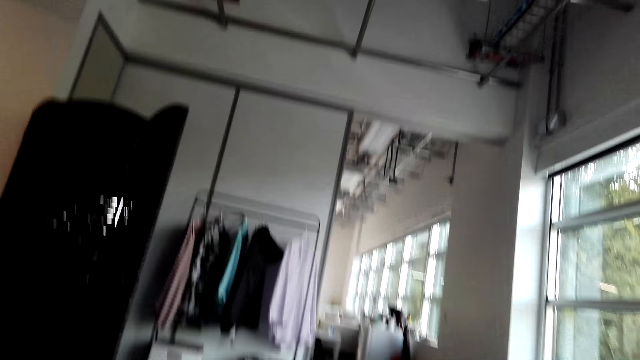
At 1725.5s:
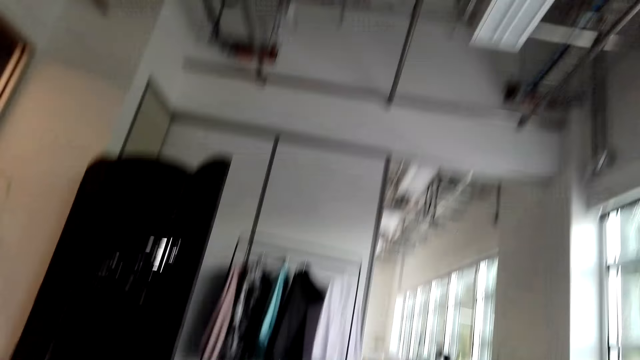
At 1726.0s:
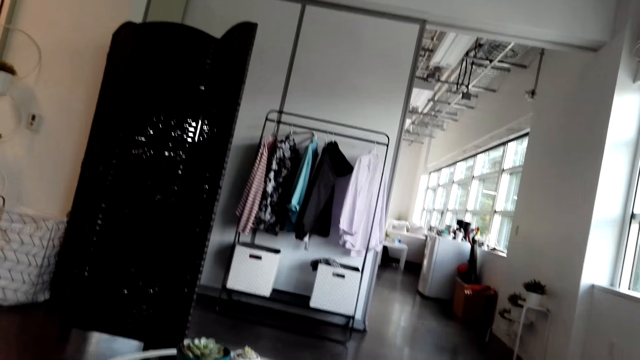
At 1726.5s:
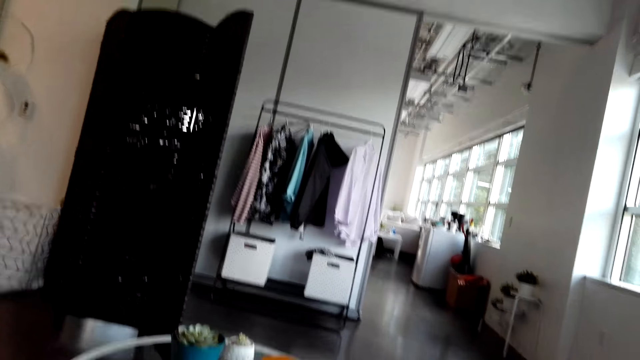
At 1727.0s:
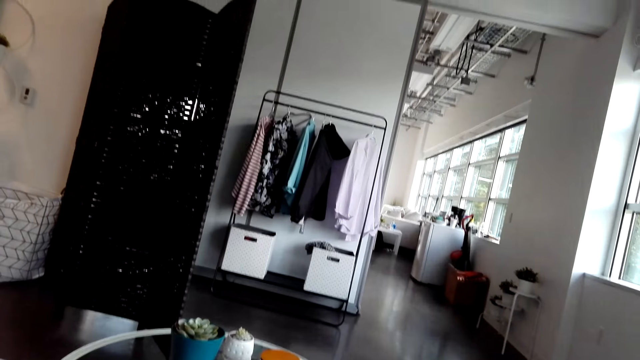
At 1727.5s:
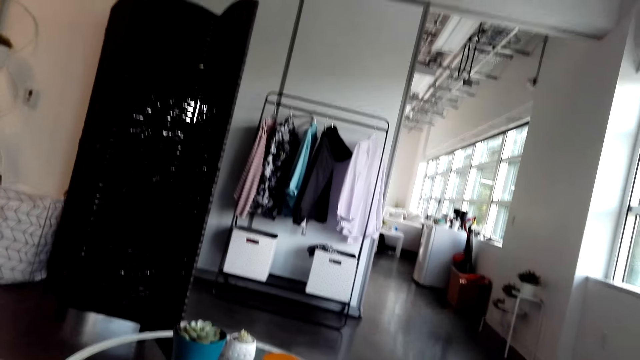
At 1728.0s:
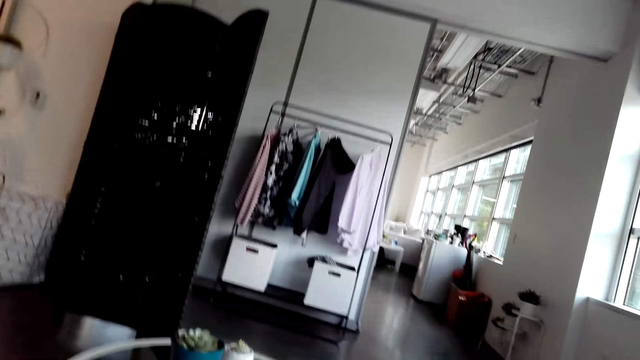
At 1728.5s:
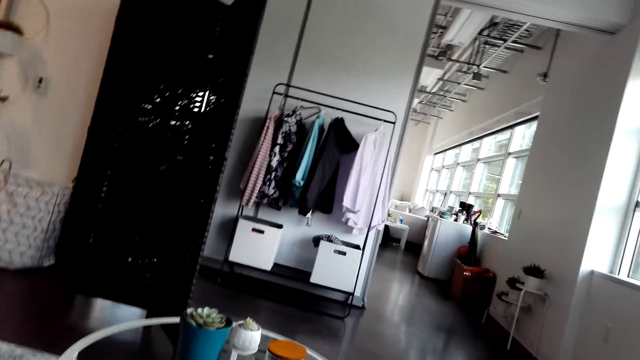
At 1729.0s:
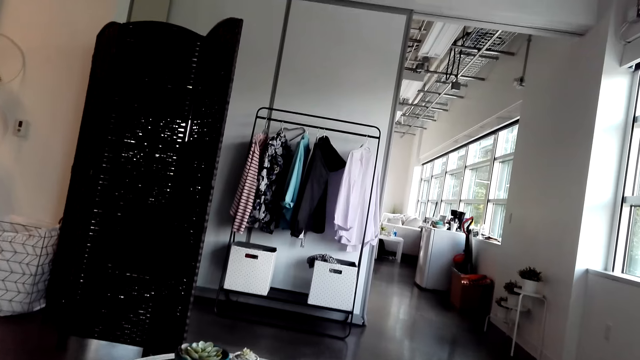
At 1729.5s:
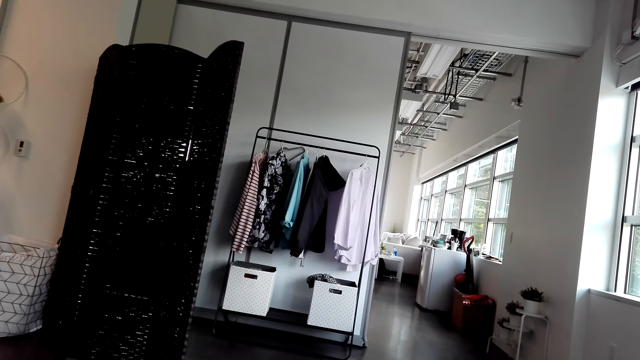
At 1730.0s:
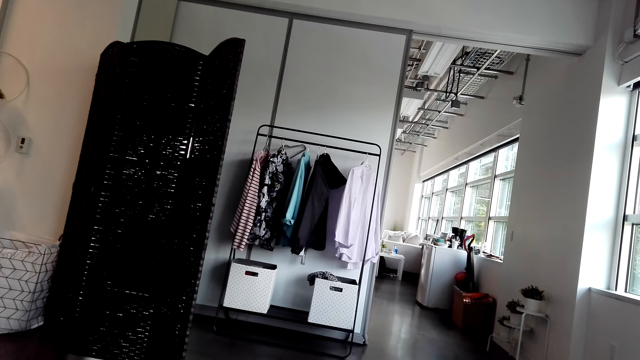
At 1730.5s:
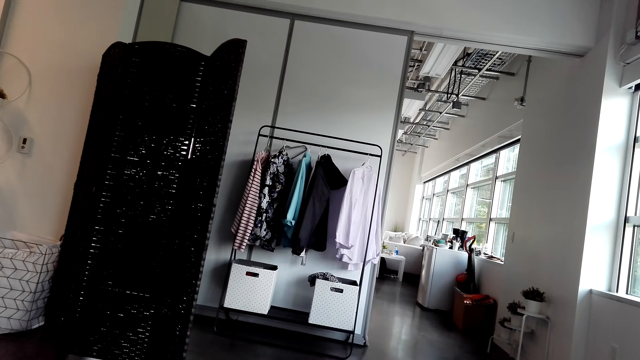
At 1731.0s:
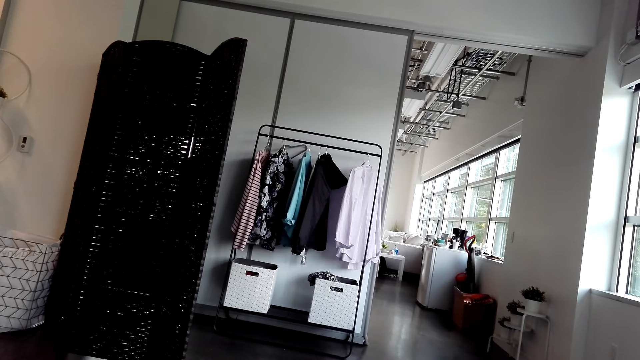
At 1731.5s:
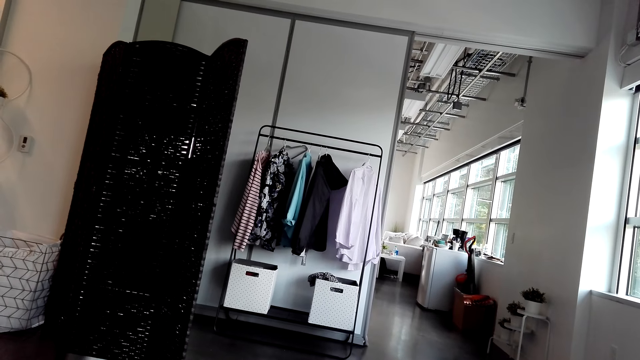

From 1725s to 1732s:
The camera wearer looks around.

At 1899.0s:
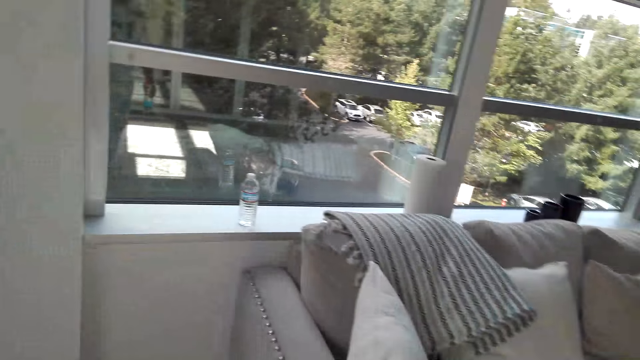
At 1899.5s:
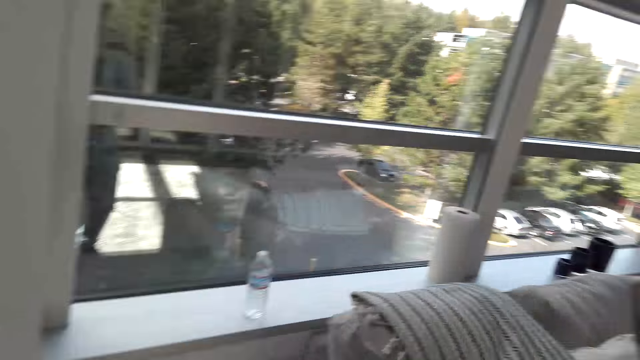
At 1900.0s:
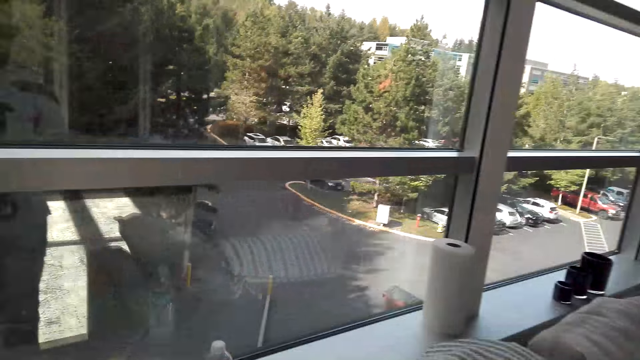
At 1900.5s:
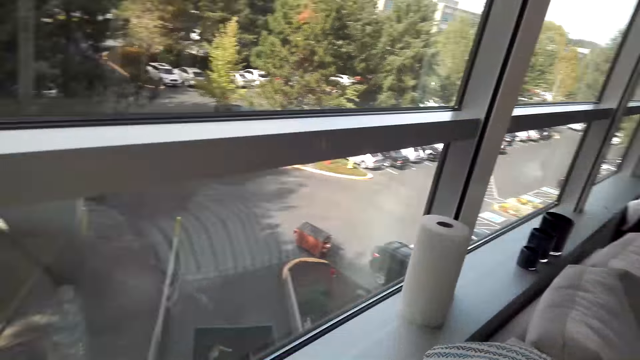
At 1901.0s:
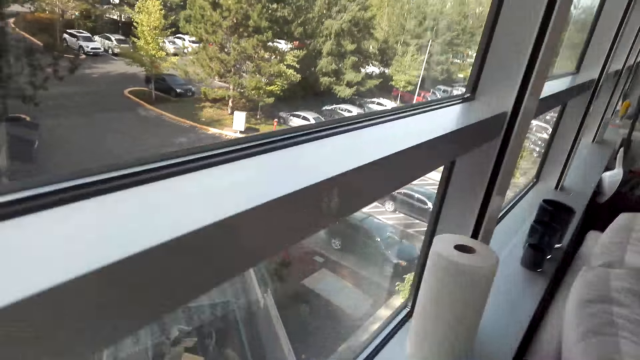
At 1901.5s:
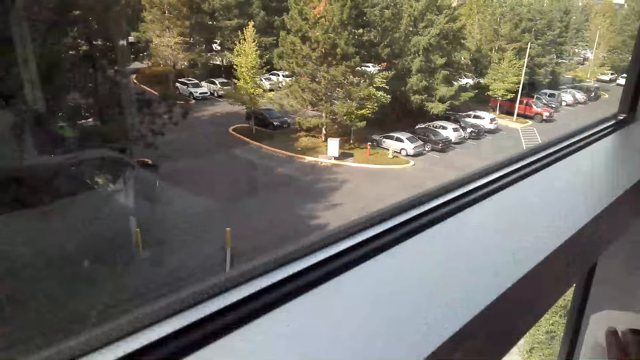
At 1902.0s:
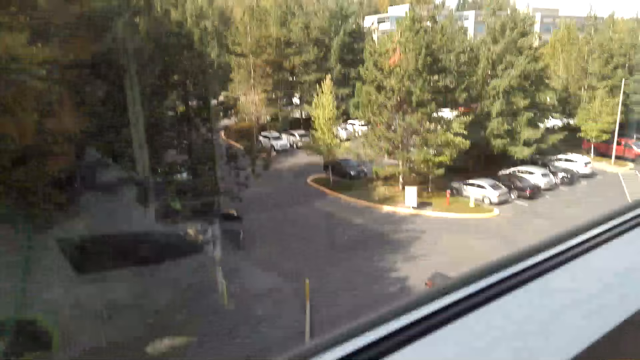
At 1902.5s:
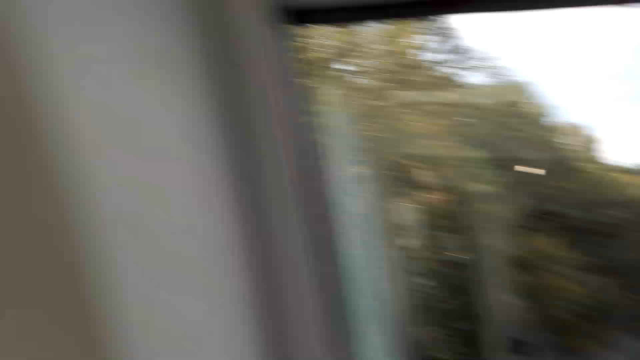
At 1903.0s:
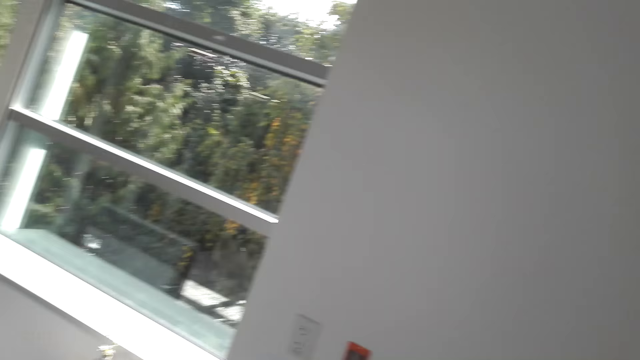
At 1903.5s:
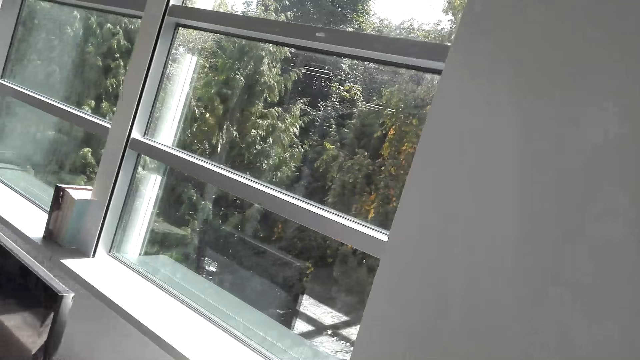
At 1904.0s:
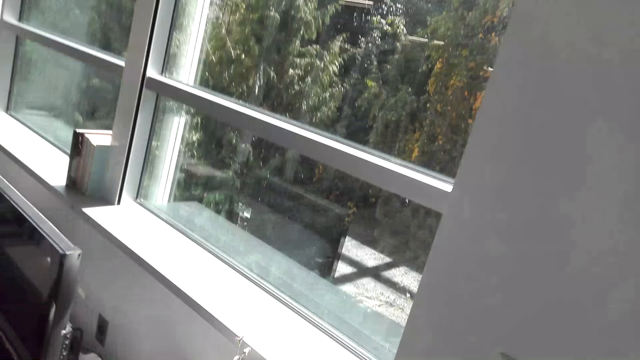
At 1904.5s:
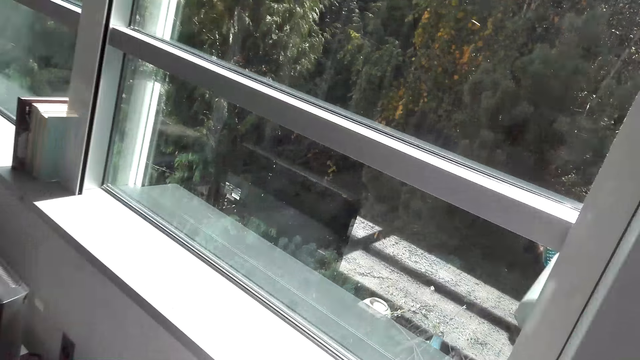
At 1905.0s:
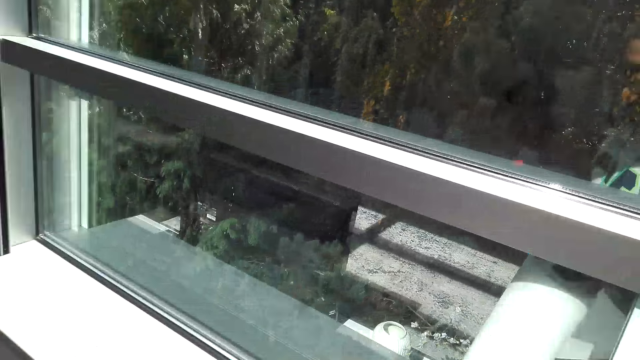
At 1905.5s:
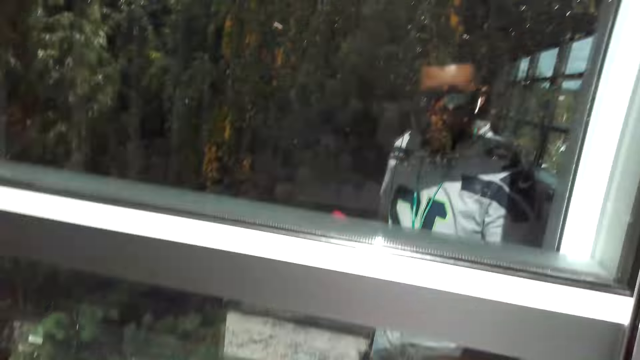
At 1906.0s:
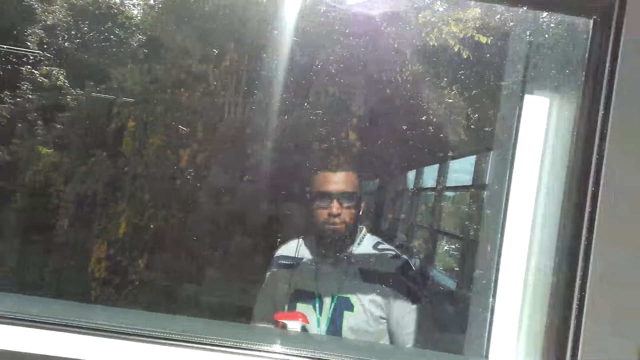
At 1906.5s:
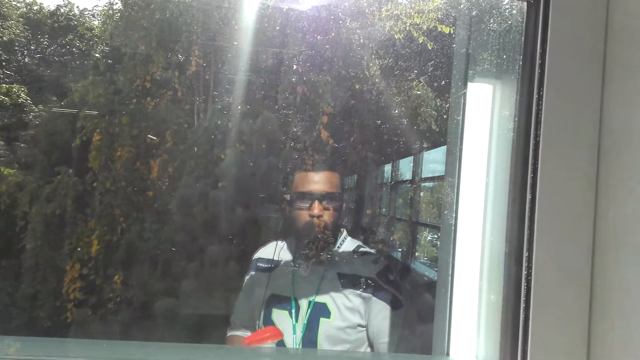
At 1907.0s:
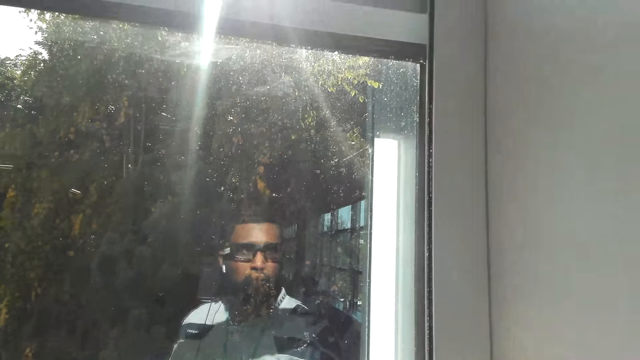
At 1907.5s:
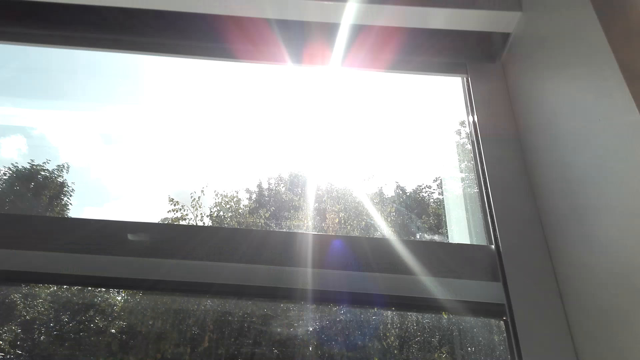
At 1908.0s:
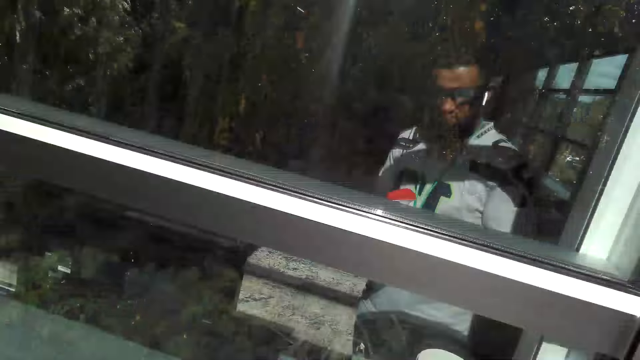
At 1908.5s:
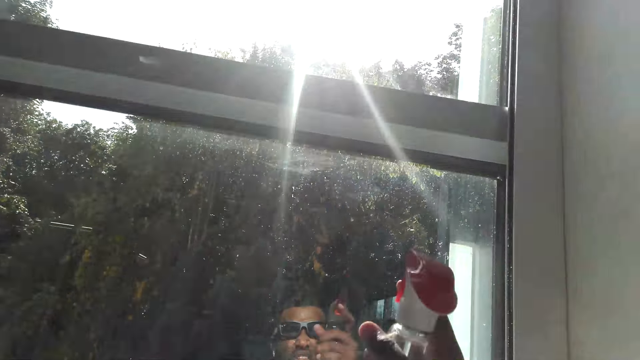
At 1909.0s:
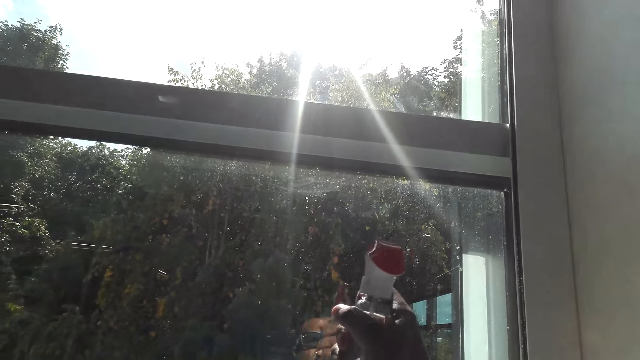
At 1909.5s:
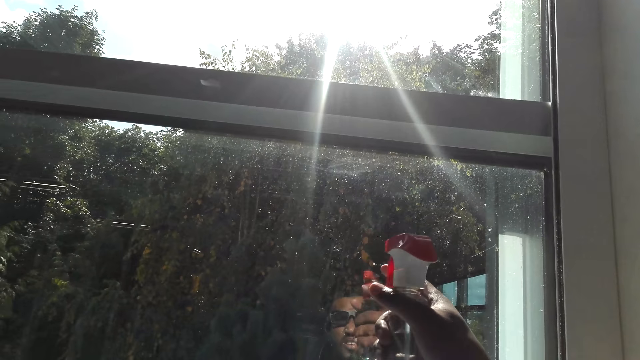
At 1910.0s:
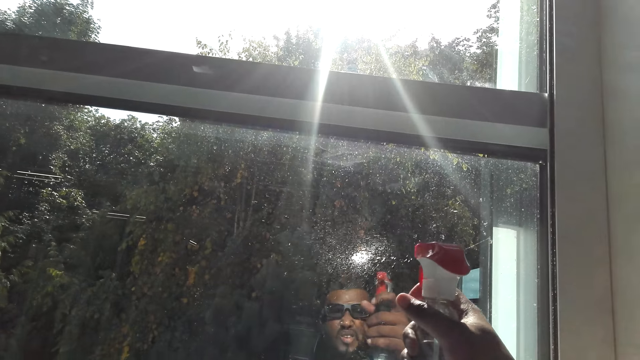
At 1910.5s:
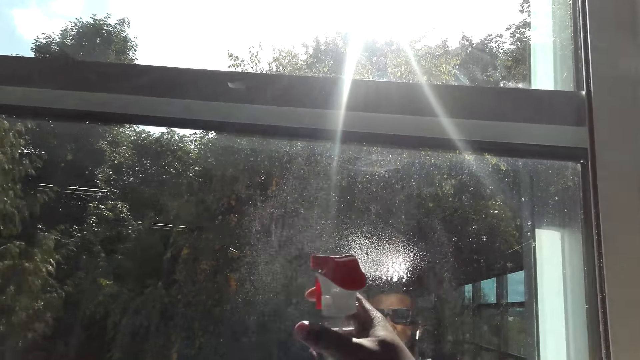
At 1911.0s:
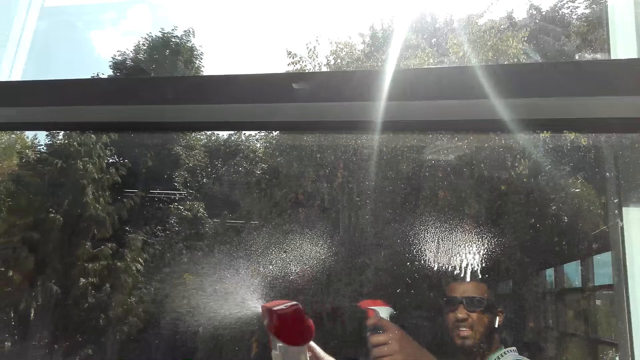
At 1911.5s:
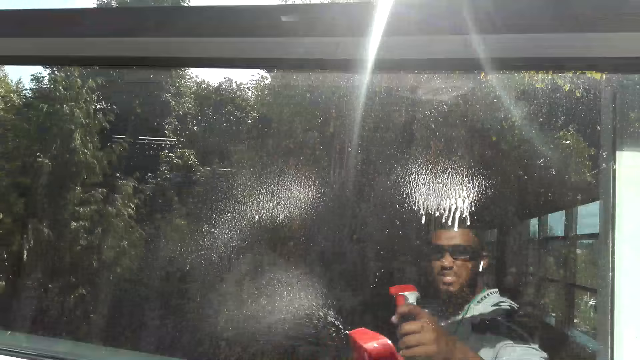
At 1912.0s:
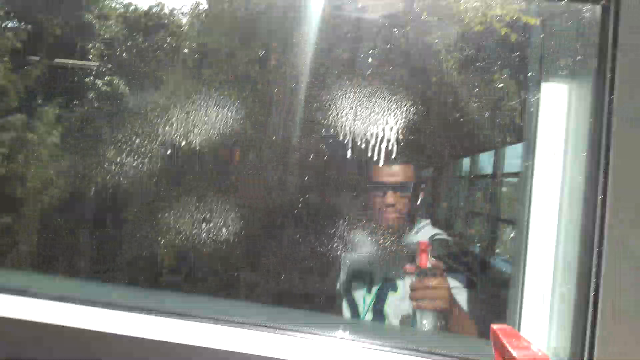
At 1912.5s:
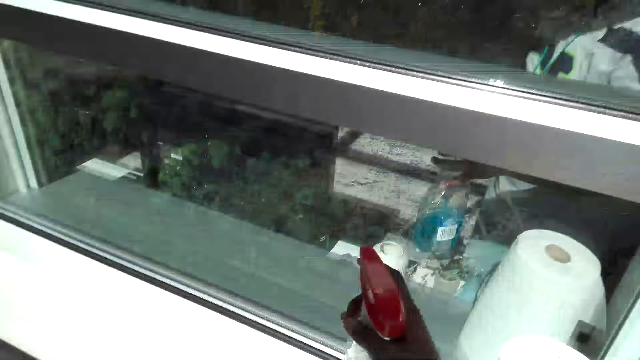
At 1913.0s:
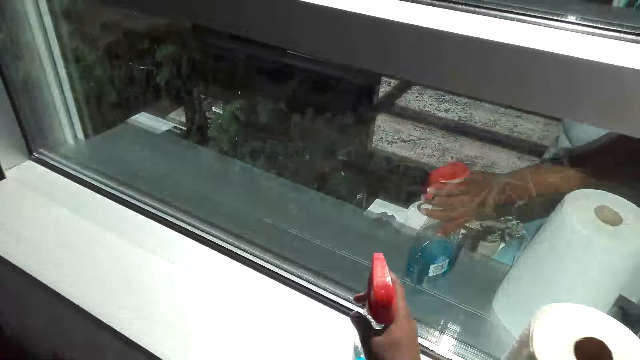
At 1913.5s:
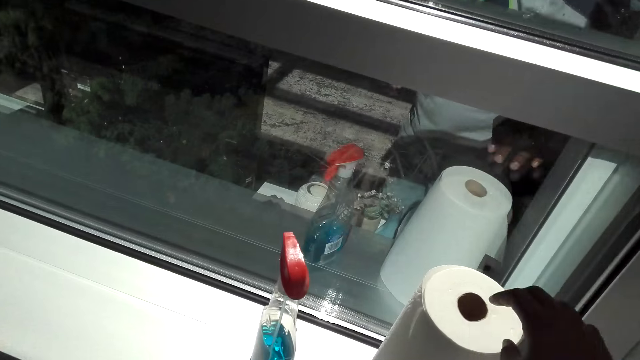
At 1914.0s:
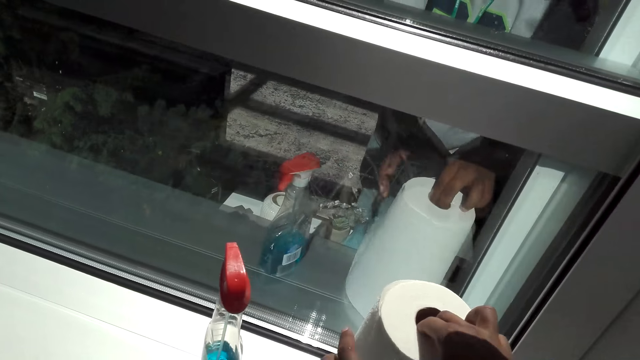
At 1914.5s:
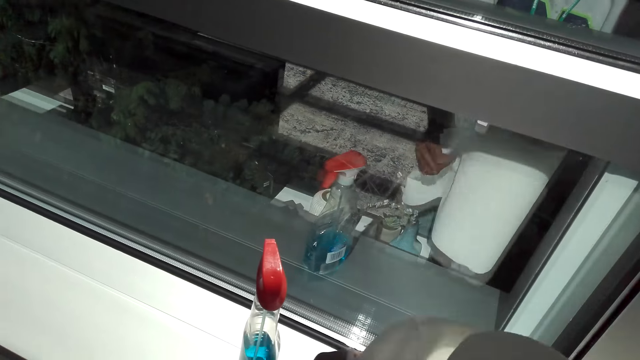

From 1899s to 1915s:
The camera wearer looks through the window. They look around the window. They spray on the window with a spray. They place the sprinkle bottle on the shelf.
